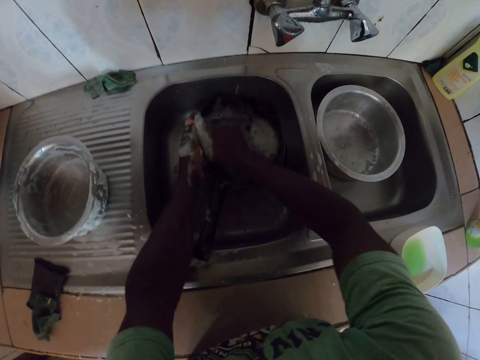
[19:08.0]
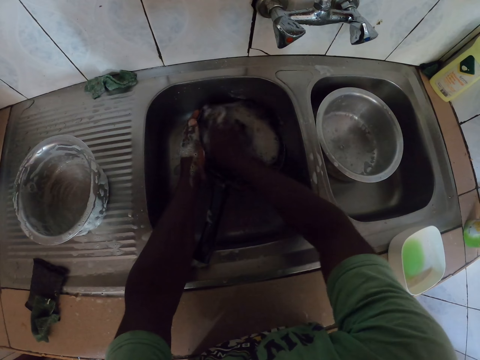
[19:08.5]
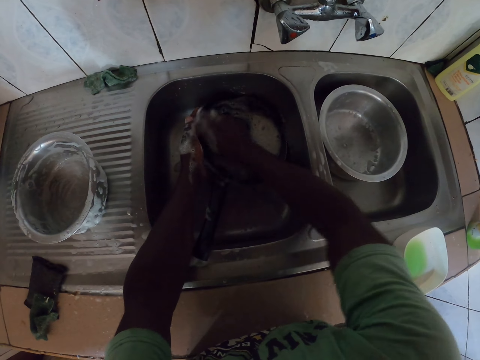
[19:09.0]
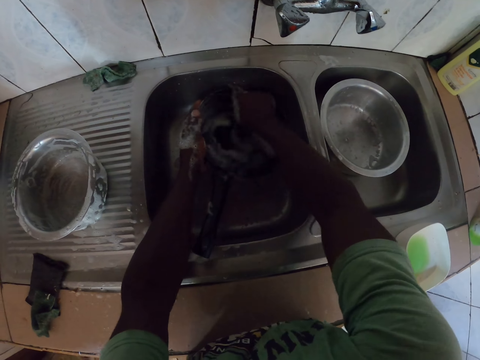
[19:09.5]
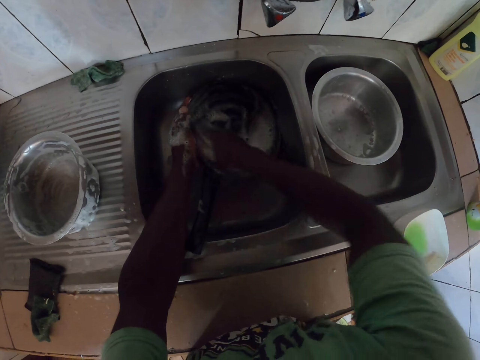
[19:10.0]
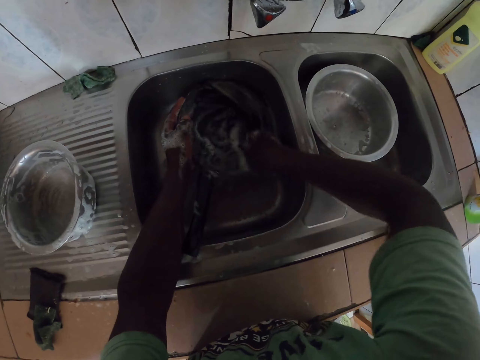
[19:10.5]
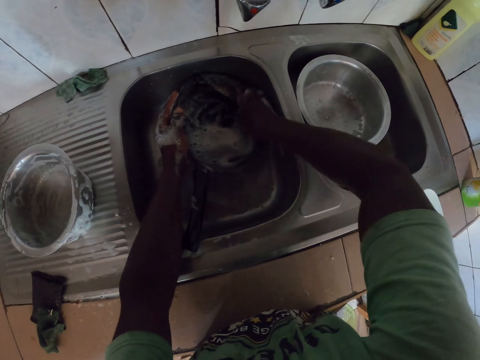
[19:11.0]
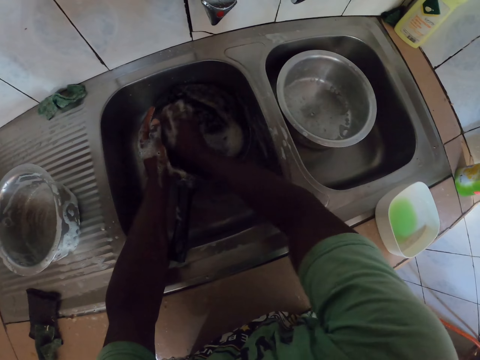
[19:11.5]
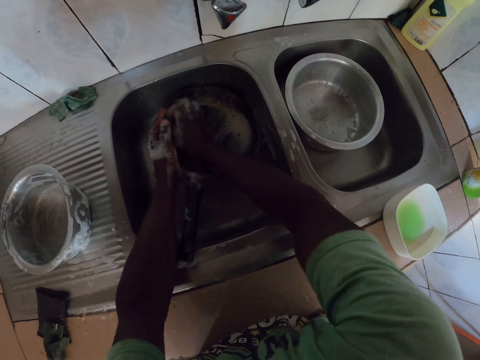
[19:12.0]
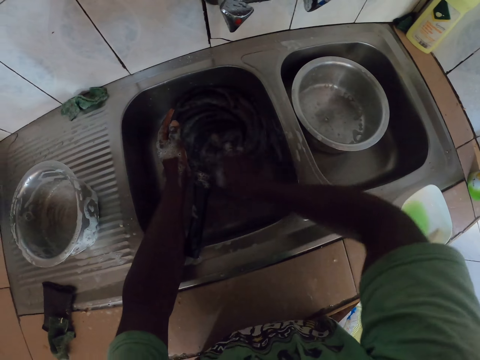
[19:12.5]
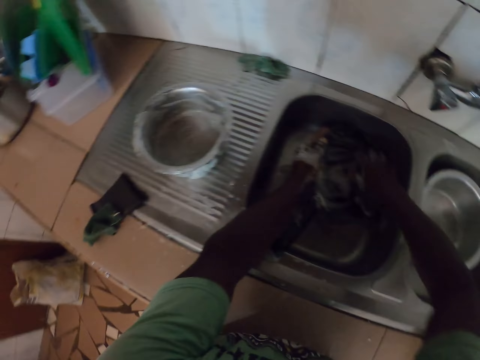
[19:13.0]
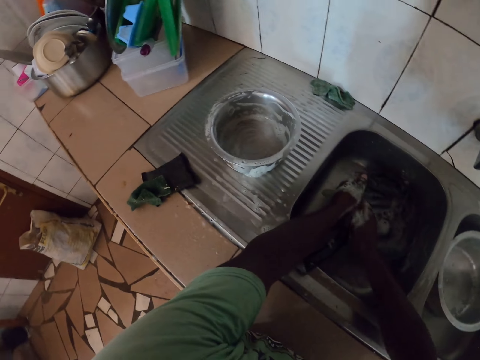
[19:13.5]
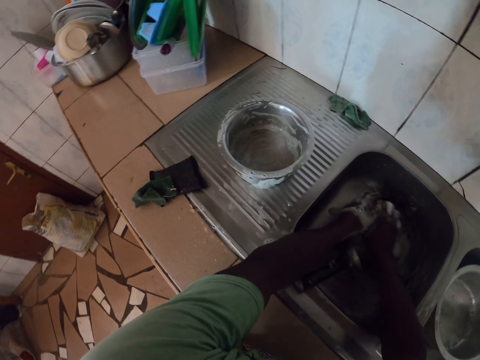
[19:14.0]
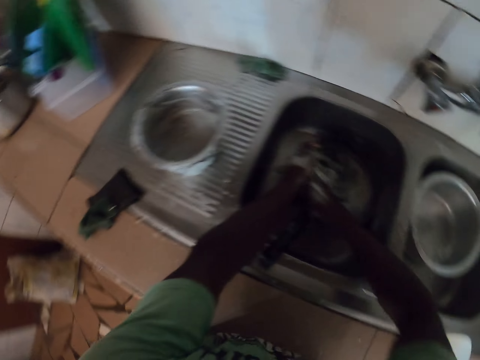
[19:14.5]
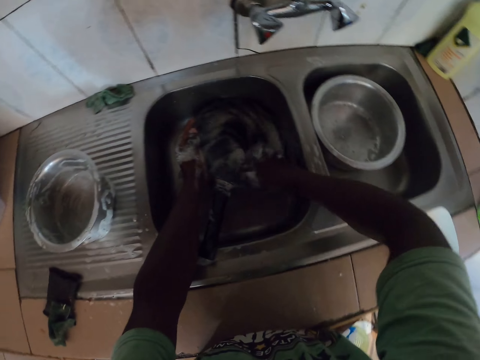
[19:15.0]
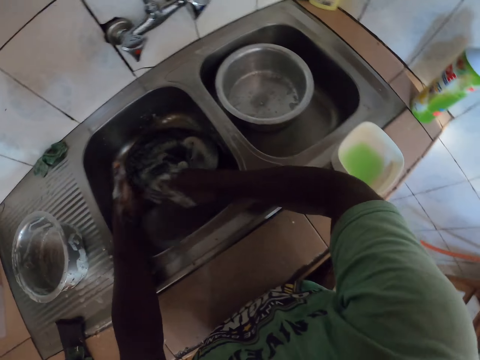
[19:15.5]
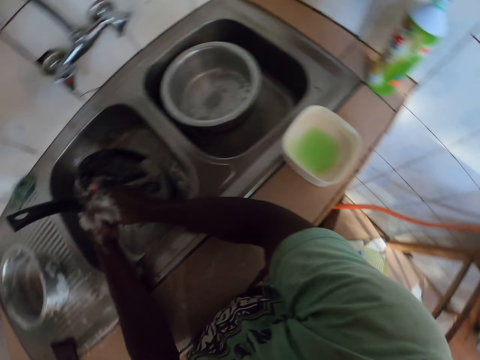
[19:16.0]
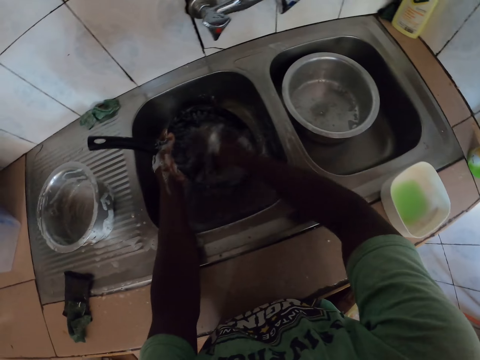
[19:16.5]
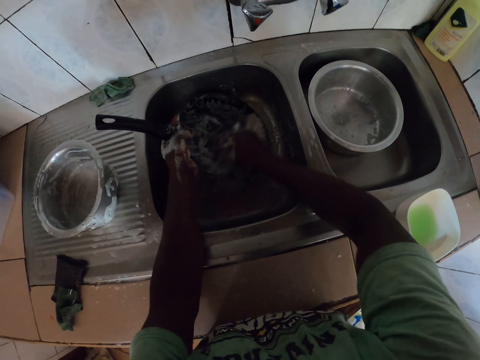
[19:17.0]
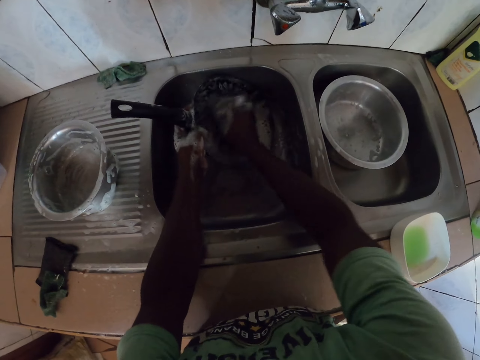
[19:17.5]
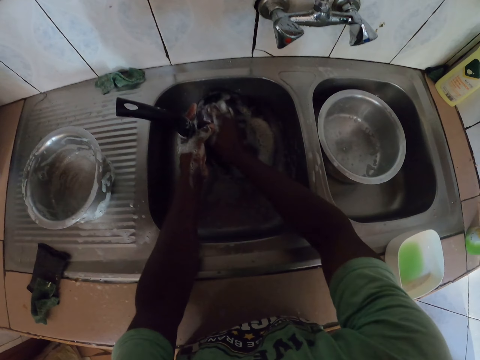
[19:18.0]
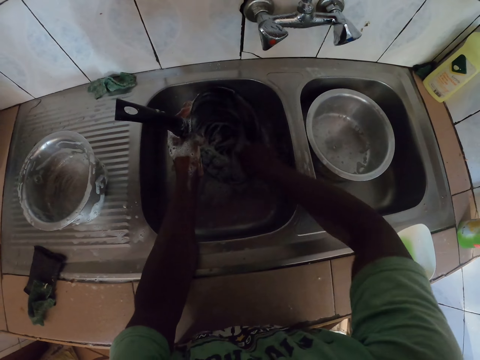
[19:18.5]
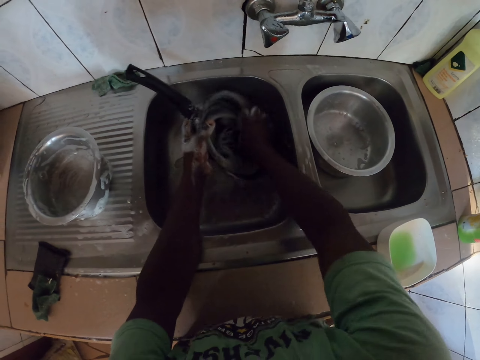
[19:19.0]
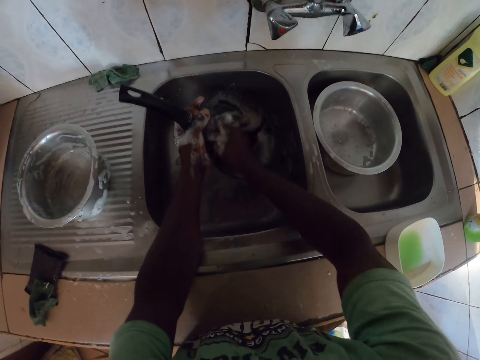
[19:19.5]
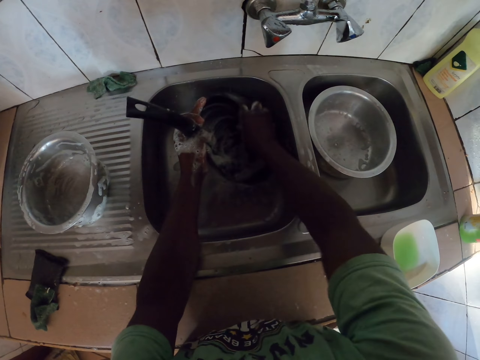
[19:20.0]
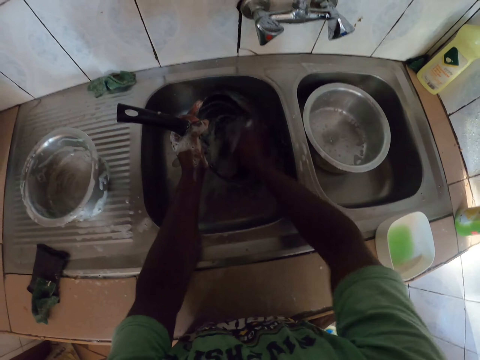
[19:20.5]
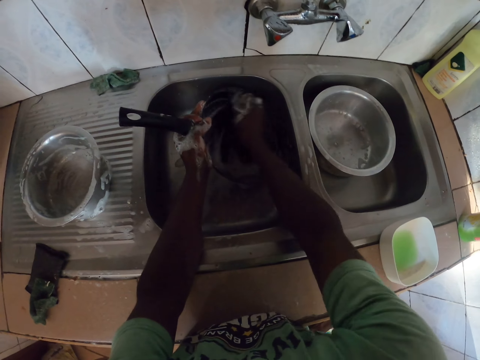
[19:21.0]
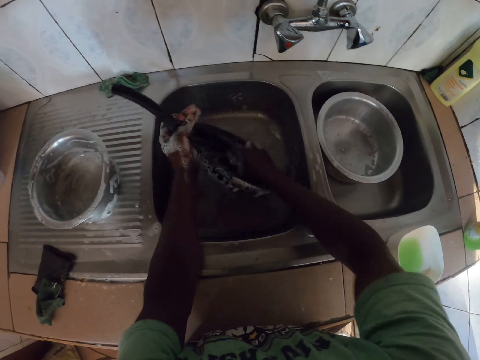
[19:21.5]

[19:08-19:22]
The camera wearer stares around. They clean the cooking pan with the sponge.

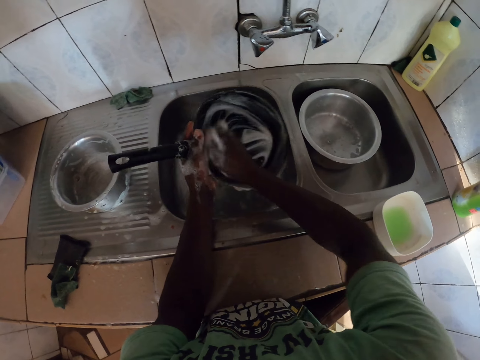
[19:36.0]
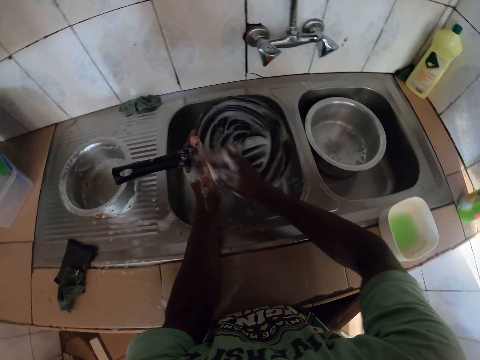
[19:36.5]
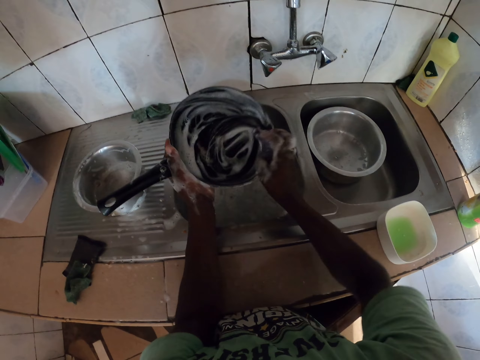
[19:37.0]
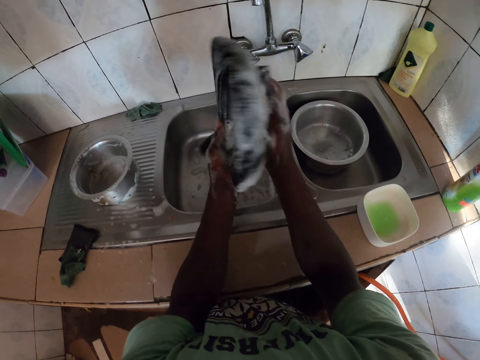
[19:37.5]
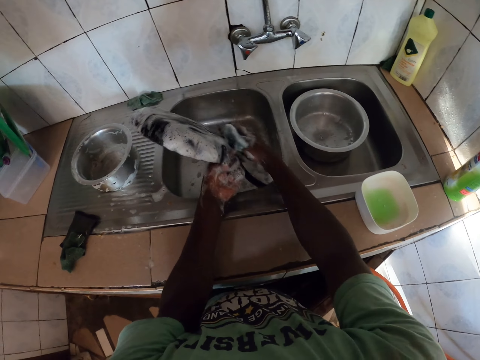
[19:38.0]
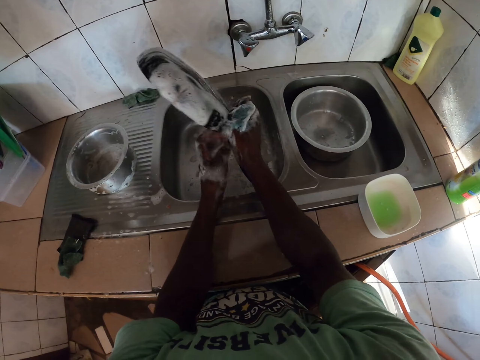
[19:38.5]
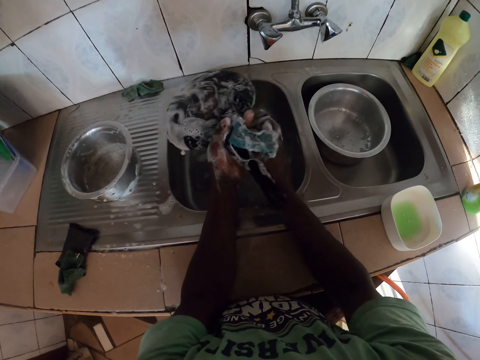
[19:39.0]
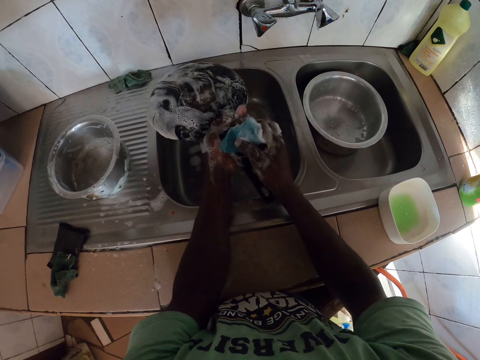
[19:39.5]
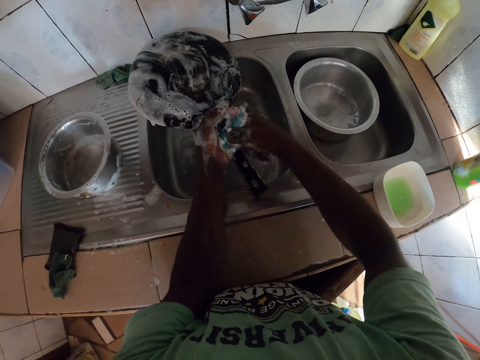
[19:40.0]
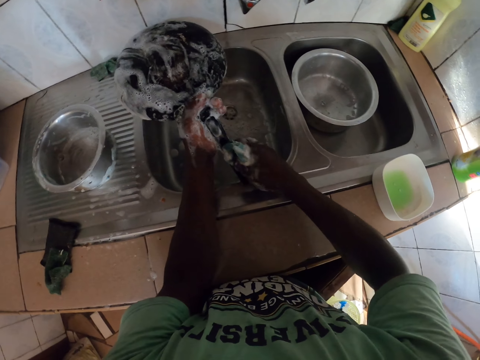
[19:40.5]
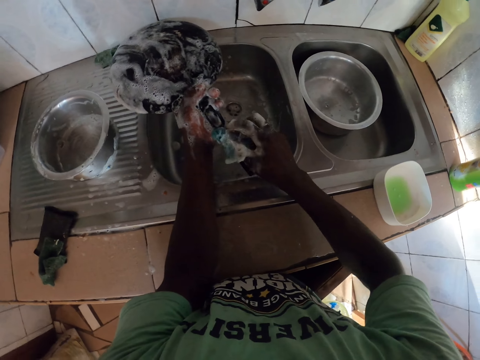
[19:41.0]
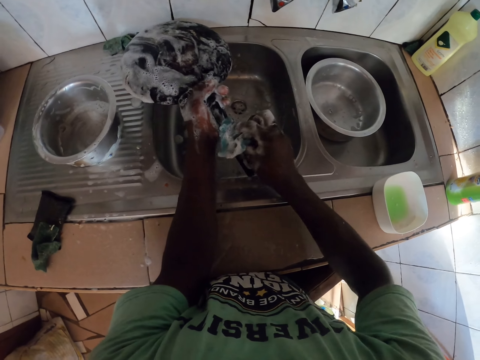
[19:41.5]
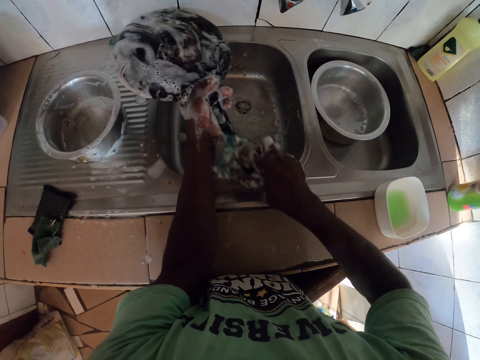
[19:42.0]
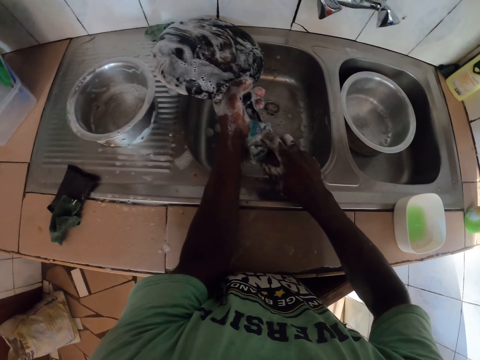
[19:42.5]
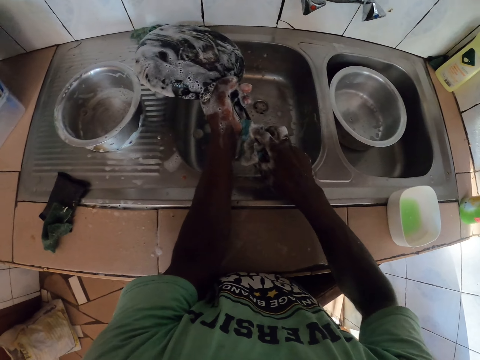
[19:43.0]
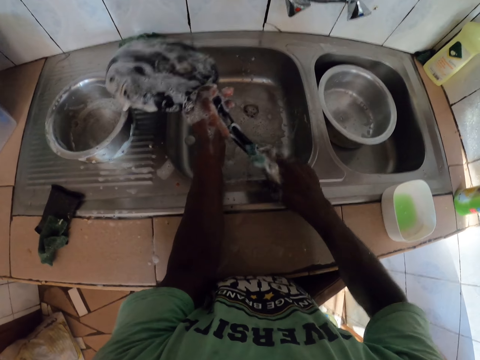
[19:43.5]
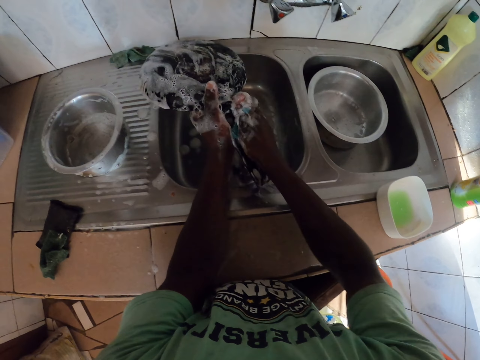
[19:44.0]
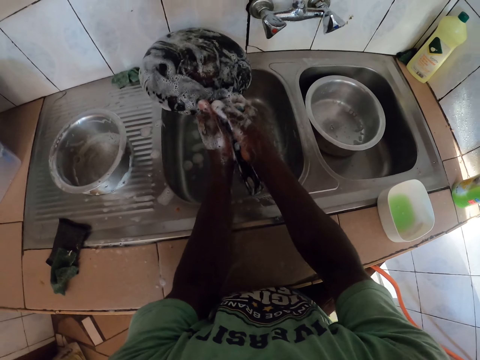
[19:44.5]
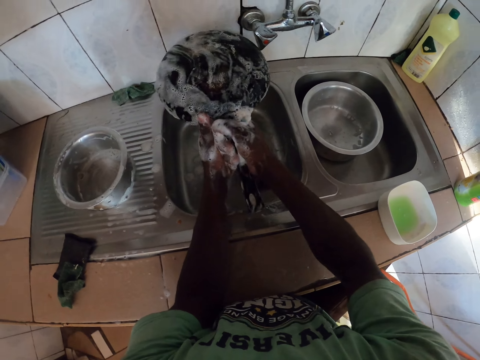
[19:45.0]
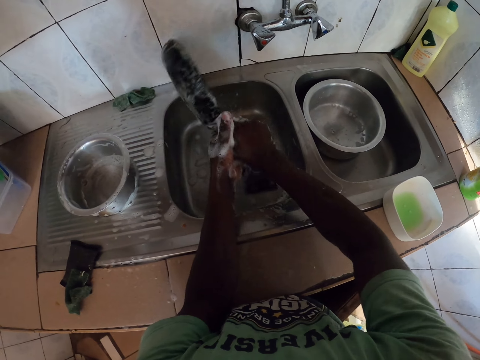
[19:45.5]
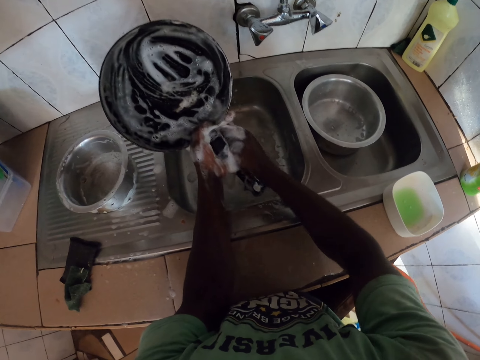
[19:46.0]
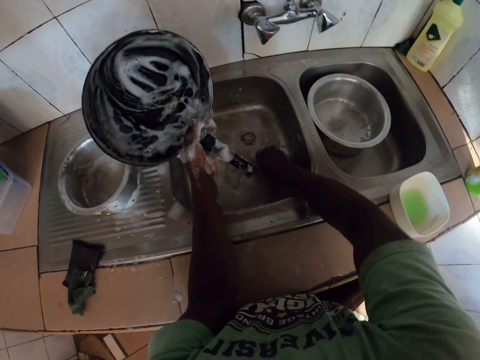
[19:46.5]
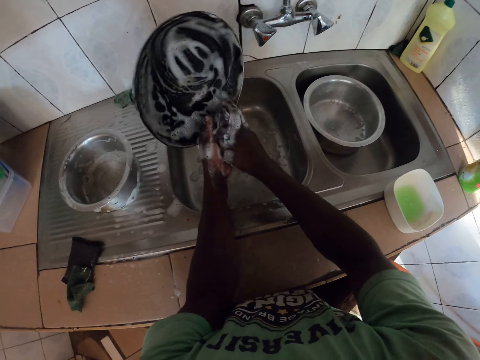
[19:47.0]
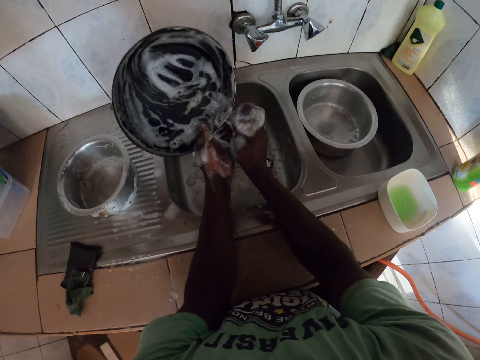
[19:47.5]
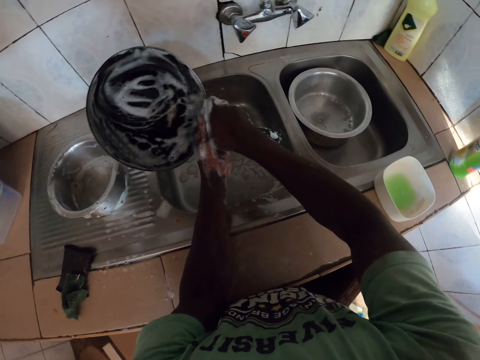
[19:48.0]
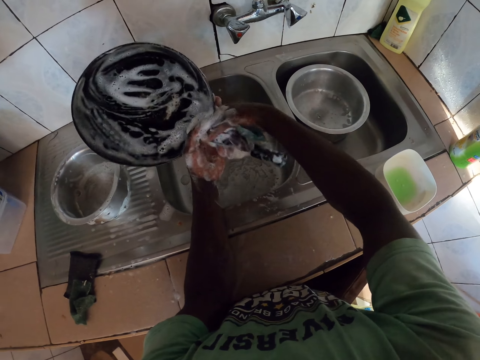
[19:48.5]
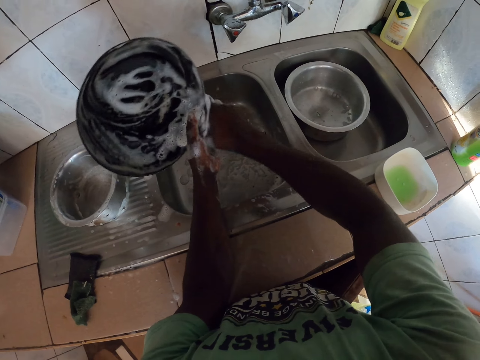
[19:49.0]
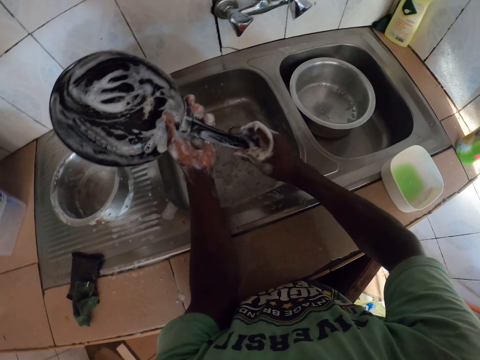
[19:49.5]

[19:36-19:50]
The camera wearer turns over the cooking pan. They clean the cooking pan with the sponge. They pick up the sponge from the sink. They wash the pan with the sponge.
